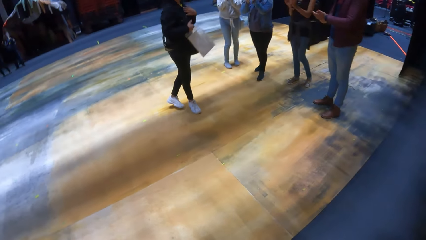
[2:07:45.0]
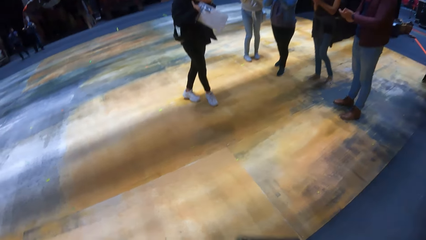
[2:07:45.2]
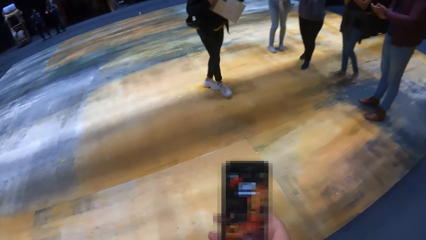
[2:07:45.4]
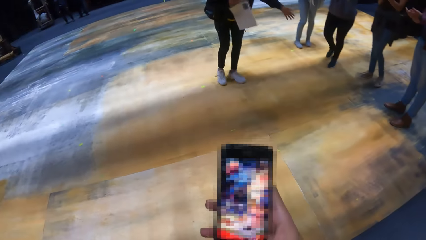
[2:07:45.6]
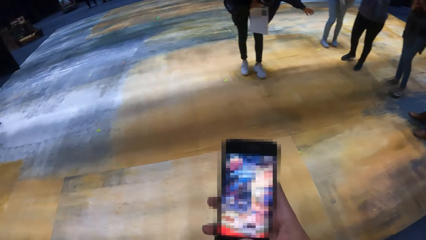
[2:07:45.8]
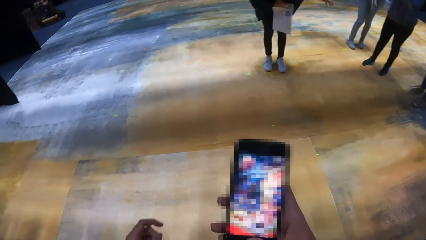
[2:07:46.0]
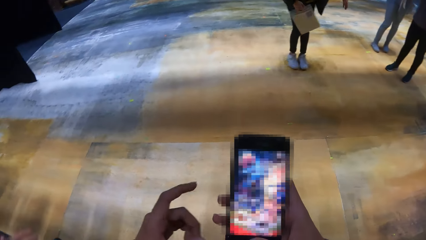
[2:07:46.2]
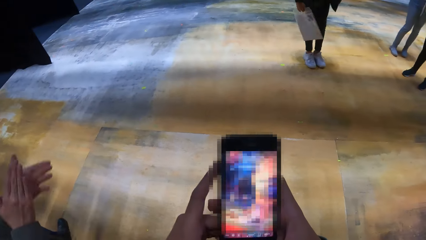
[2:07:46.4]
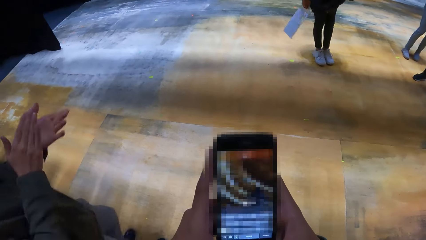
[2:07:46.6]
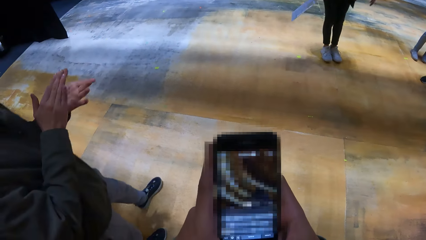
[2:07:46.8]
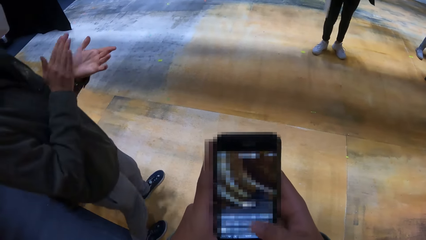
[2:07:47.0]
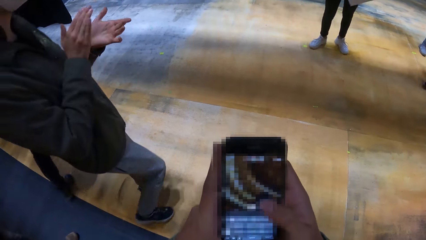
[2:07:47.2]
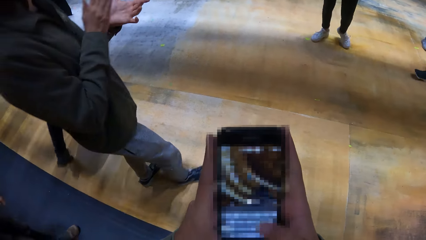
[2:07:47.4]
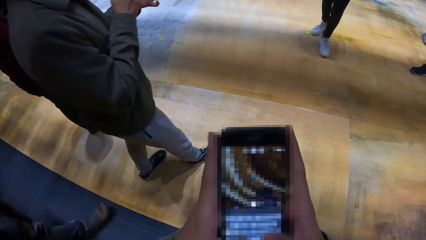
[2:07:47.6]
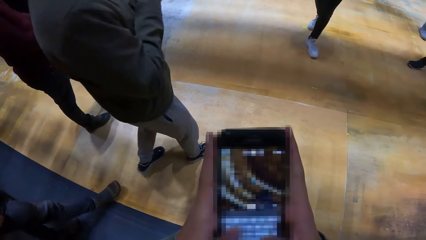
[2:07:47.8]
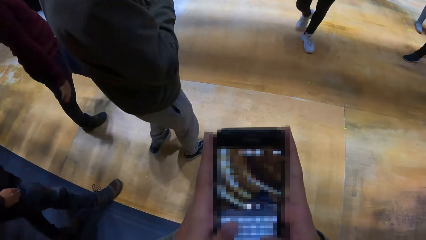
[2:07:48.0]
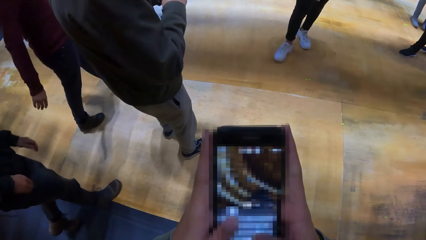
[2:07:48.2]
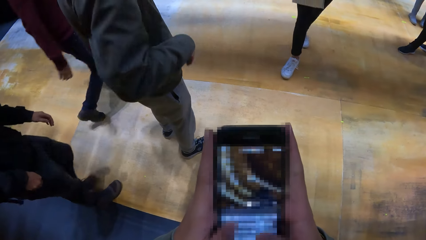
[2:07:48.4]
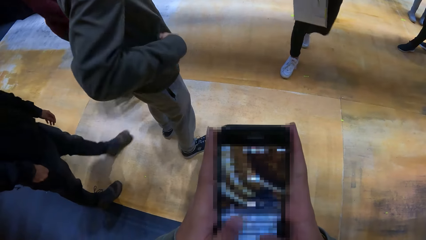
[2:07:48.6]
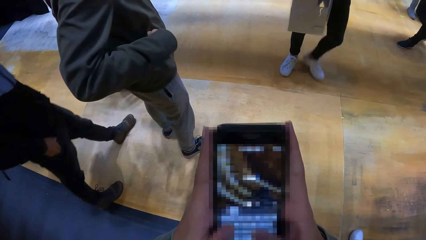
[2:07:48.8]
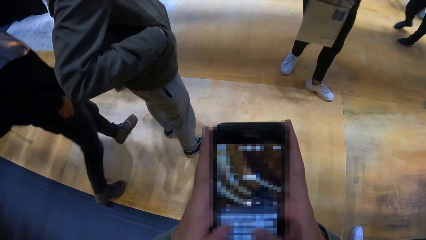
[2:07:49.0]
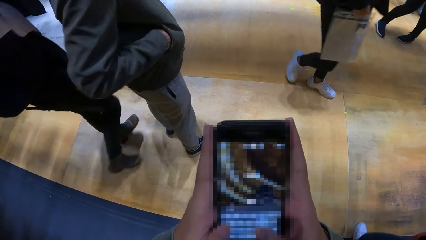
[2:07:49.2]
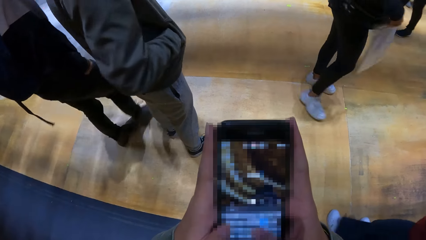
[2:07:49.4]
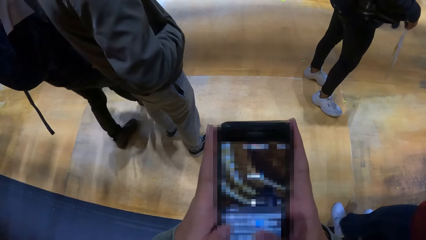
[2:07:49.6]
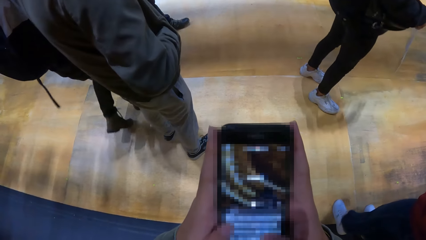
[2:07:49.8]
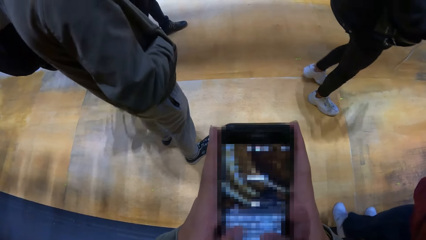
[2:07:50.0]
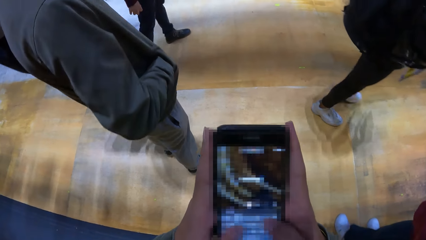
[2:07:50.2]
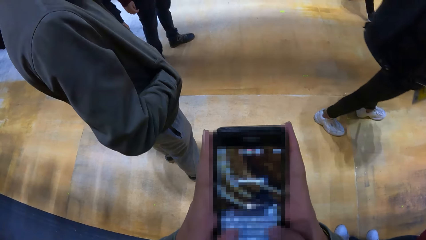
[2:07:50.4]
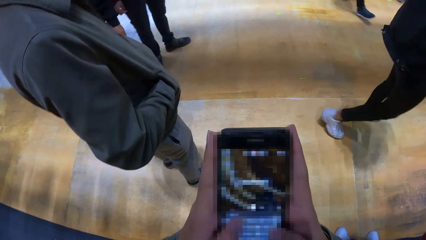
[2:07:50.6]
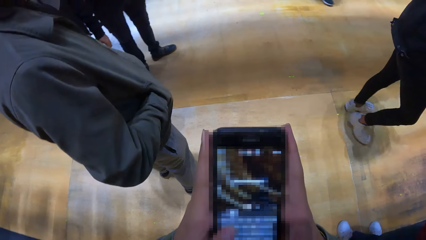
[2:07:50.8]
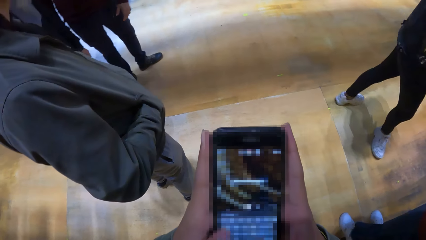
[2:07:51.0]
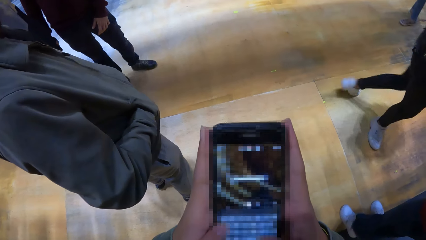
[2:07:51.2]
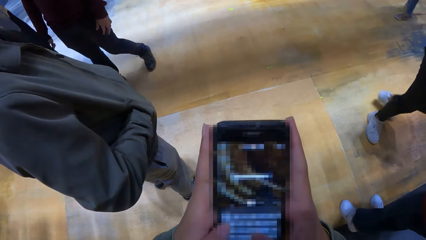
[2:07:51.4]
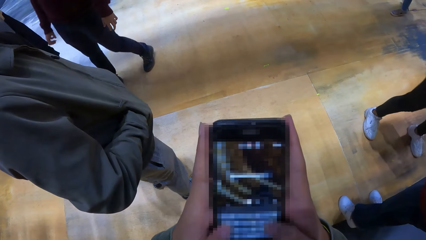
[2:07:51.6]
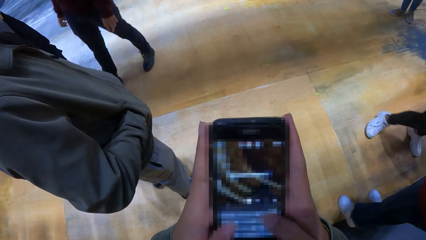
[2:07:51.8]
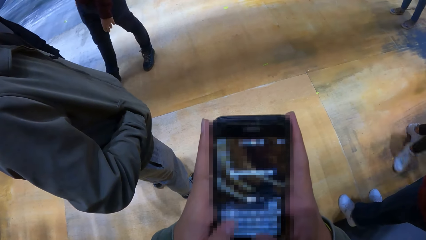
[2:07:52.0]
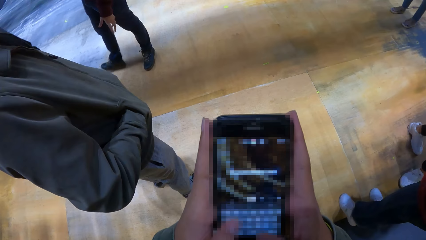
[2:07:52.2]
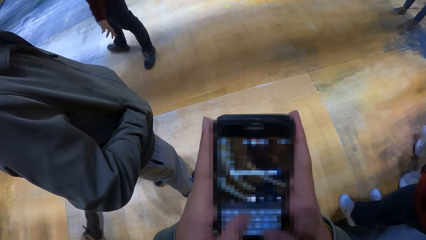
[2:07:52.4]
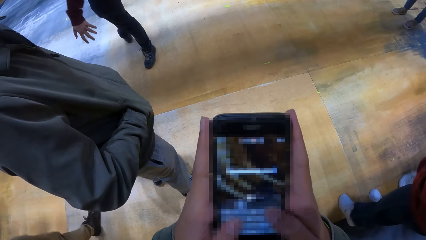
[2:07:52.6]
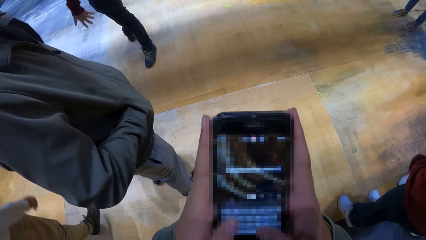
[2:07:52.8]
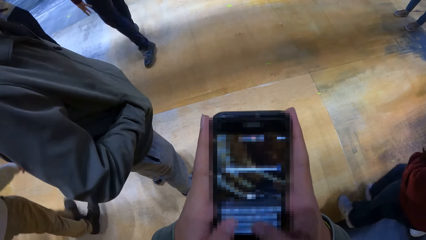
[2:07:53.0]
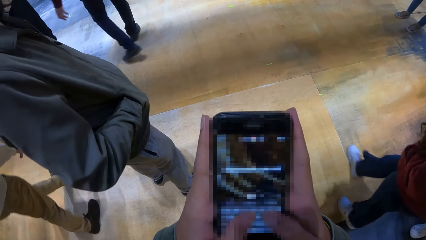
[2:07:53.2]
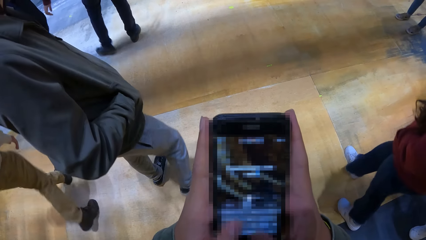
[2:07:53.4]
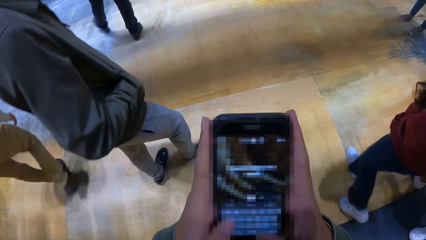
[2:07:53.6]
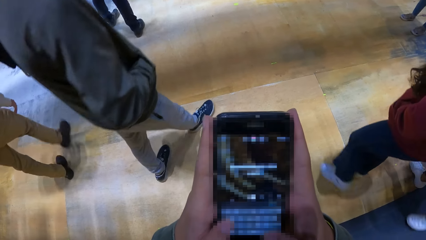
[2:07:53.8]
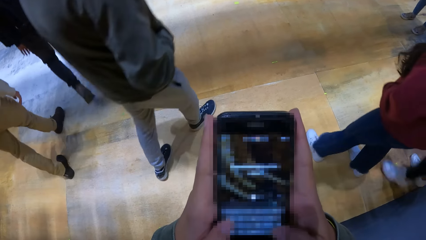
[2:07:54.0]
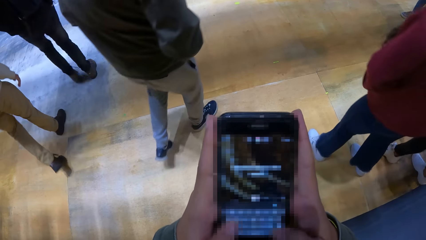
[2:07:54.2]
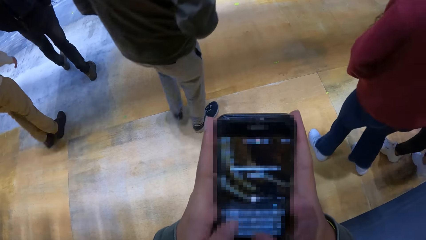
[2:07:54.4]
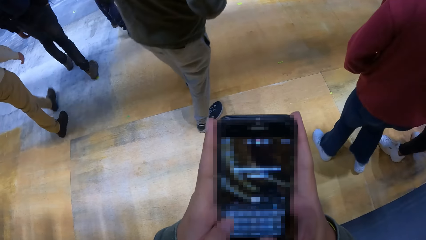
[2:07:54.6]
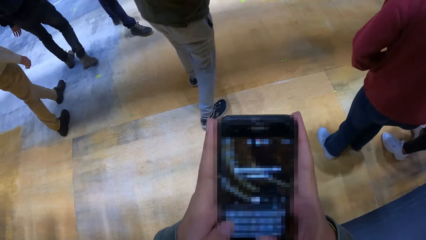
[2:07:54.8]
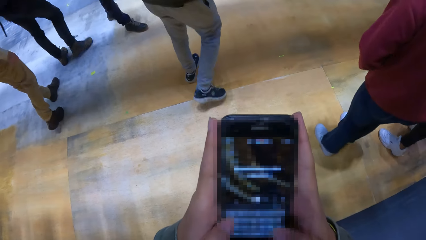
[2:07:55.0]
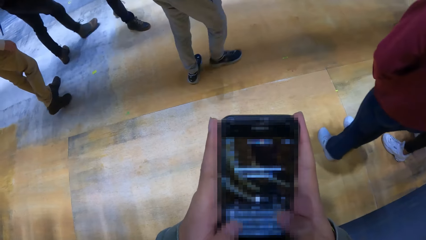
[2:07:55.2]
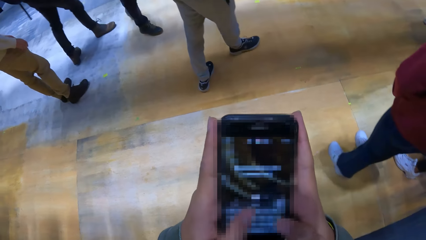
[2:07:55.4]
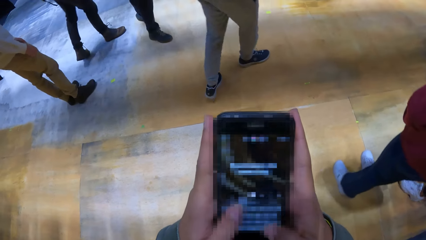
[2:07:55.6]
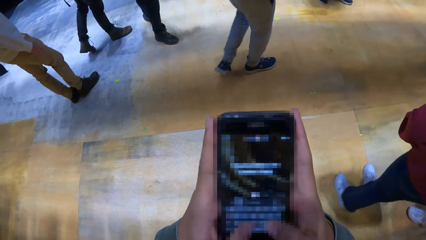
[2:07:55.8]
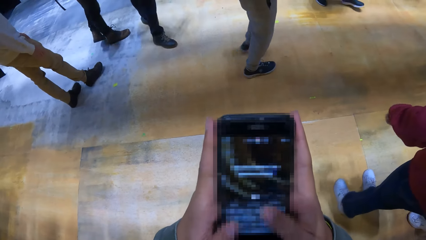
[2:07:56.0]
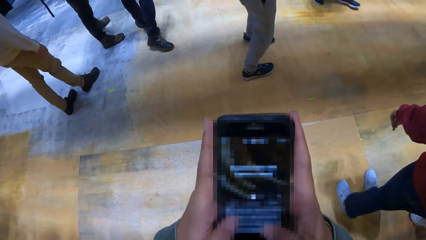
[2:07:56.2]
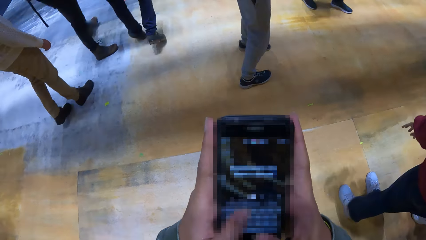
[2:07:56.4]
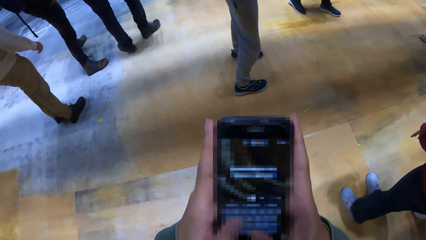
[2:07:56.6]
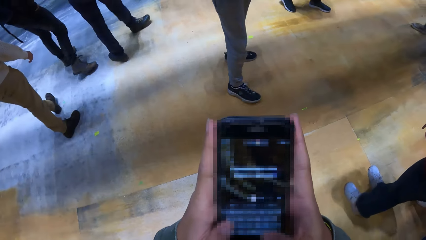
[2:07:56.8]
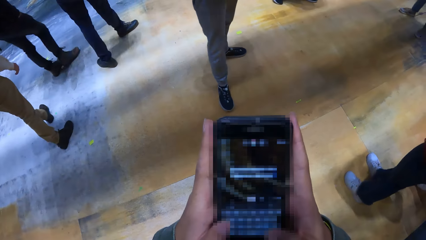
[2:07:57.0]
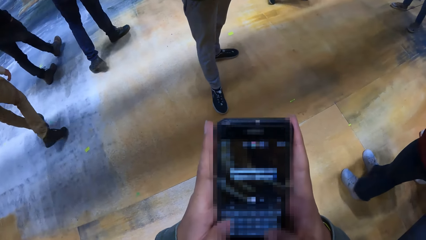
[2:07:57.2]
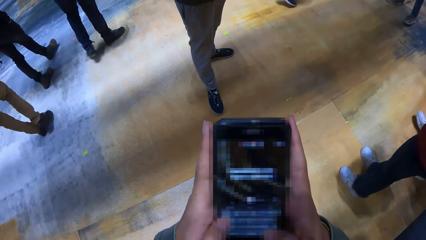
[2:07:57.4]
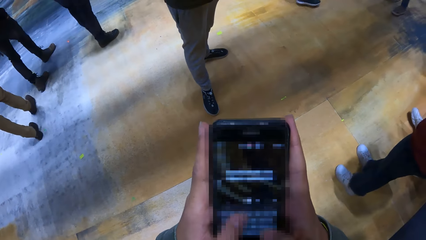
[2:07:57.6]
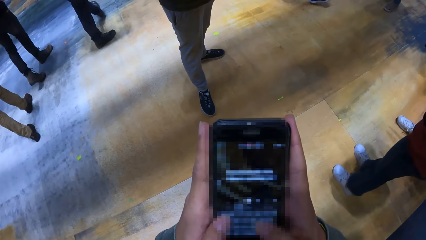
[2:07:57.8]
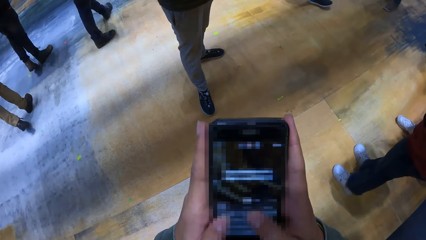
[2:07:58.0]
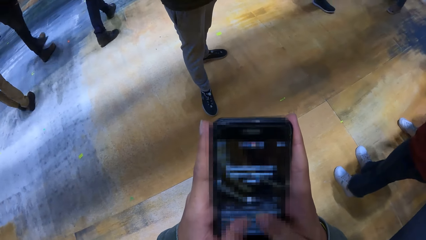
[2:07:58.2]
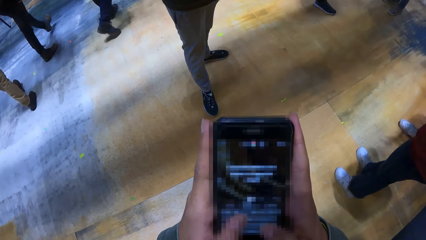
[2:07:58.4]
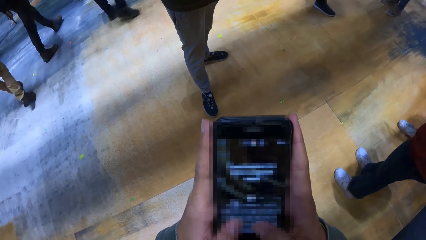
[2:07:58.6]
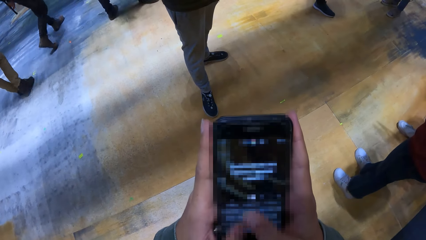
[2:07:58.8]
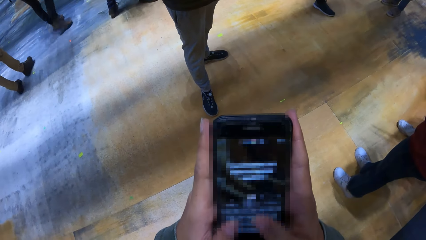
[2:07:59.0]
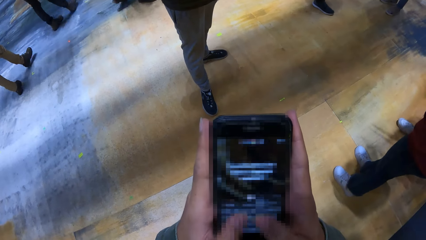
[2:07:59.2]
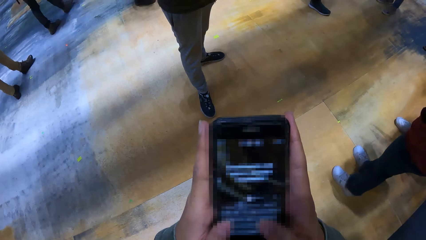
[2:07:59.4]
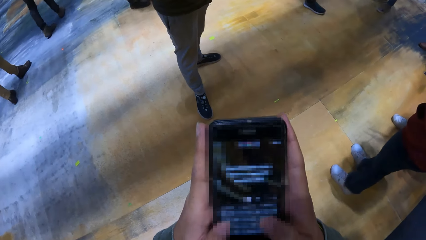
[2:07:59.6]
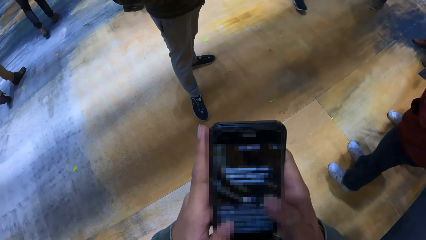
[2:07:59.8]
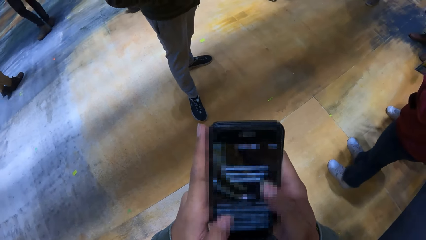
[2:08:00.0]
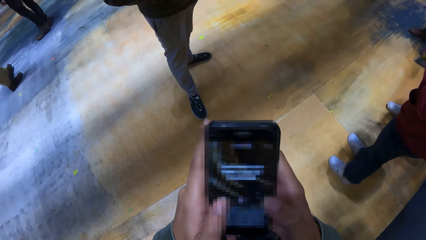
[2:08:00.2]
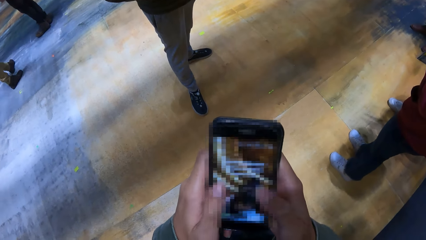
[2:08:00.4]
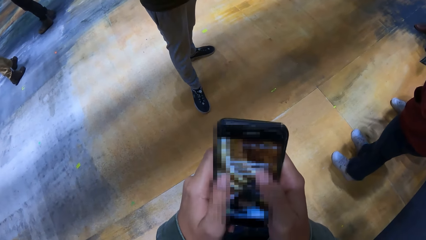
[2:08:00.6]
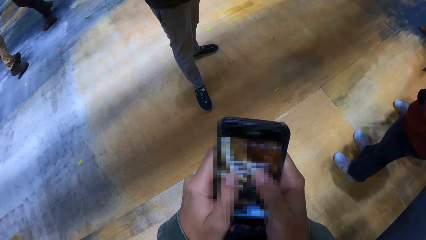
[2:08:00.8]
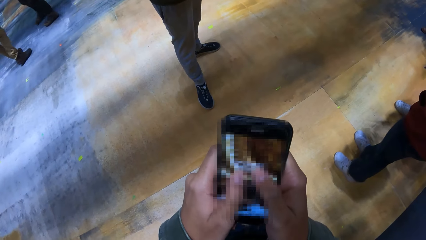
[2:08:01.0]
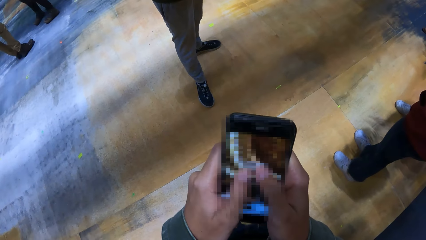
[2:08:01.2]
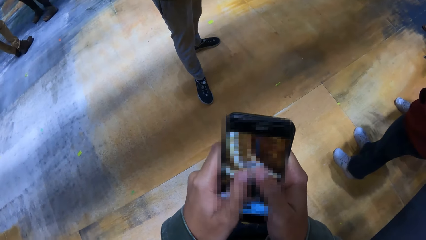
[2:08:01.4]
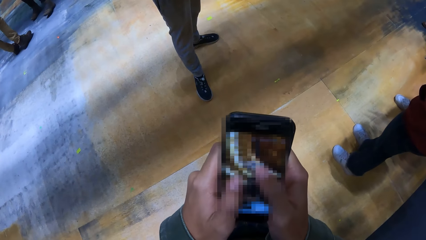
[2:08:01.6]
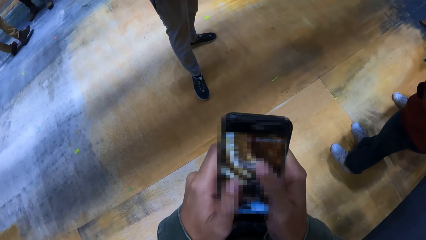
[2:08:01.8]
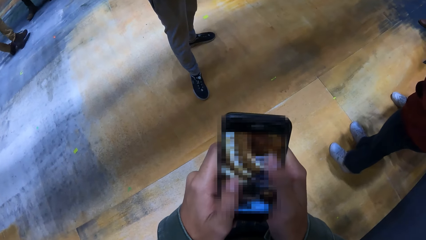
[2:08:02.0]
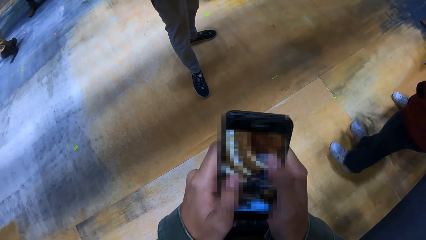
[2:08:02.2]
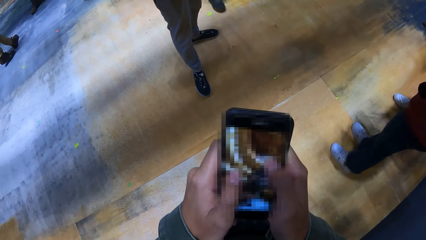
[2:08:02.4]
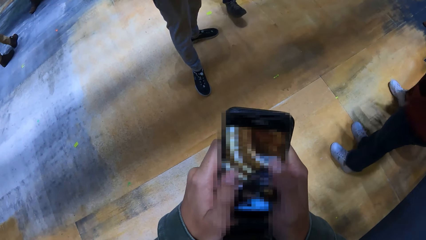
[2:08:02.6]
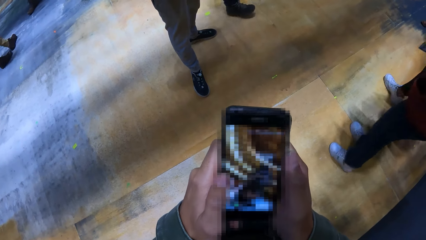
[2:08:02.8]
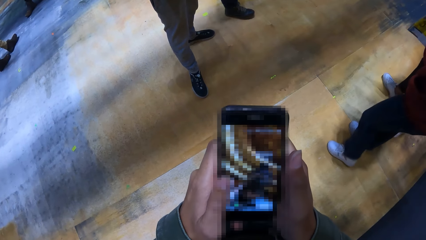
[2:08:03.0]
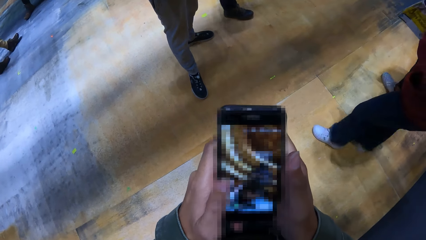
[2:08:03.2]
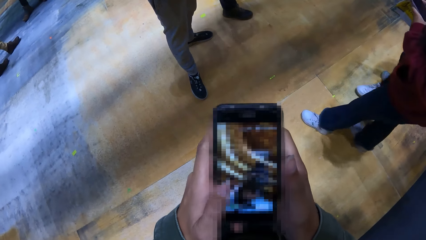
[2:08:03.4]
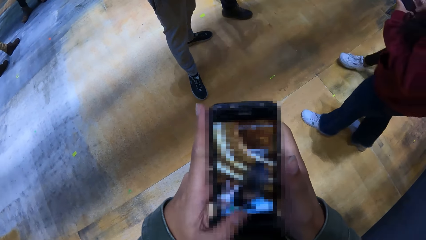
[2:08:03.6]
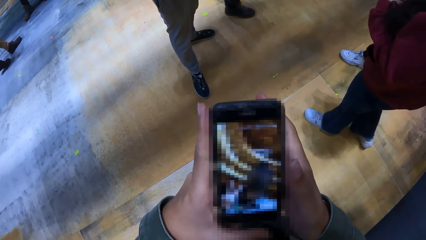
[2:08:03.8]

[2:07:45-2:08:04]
The camera wearer holds the phone with his right hand. A man claps his hands. The camera wearer holds the phone in his right hand with both hands. The man walks past the camera wearer. The camera wearer operates the phone with both hands. The man walks past the camera wearer. Another man walks past the camera wearer. A third man walks past the camera wearer. A woman walks past the camera wearer.
